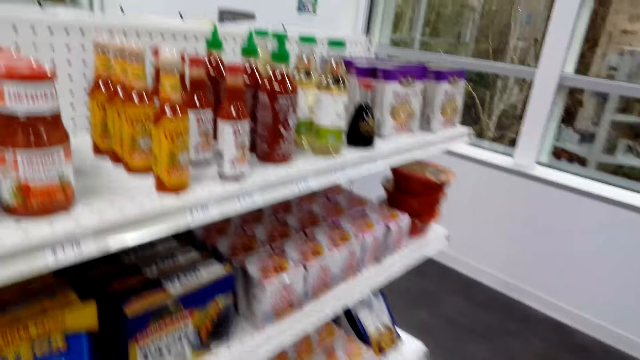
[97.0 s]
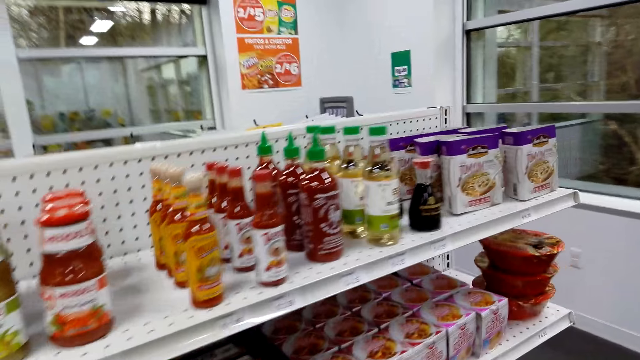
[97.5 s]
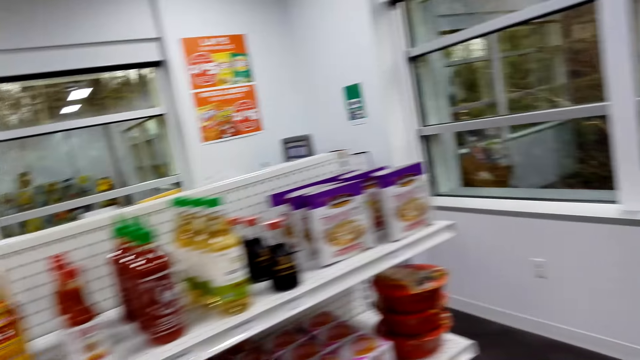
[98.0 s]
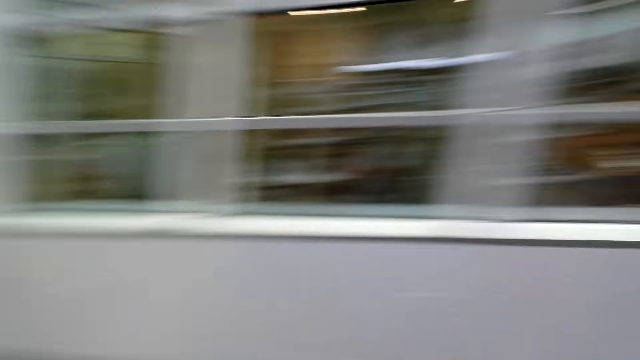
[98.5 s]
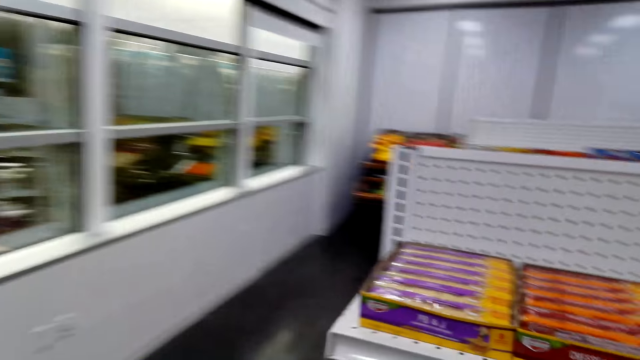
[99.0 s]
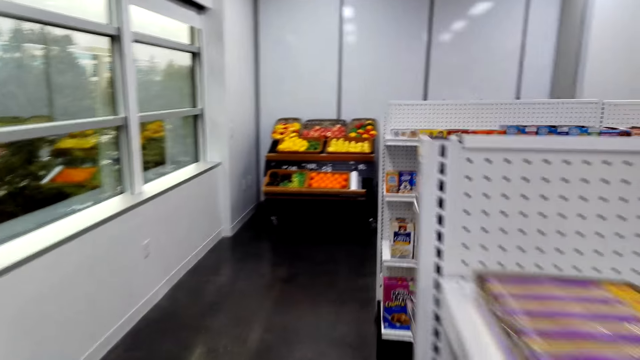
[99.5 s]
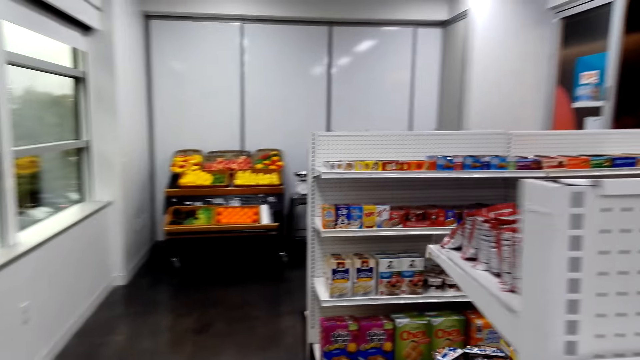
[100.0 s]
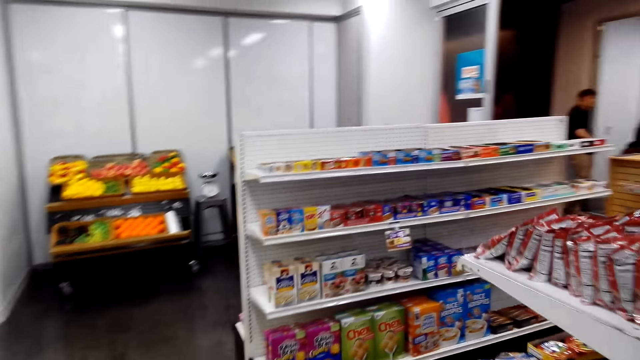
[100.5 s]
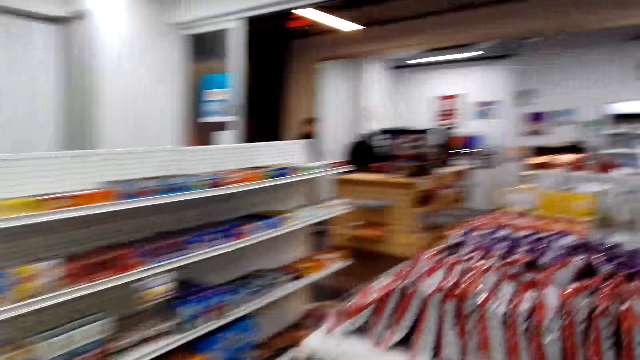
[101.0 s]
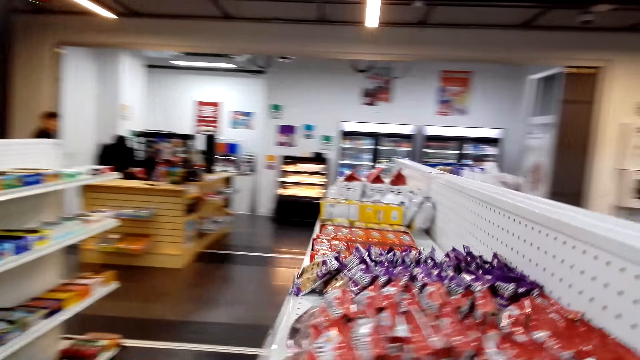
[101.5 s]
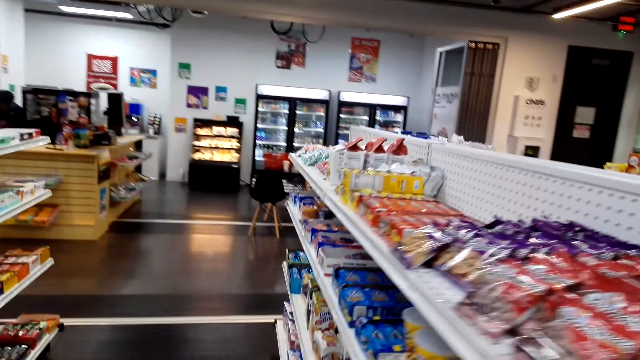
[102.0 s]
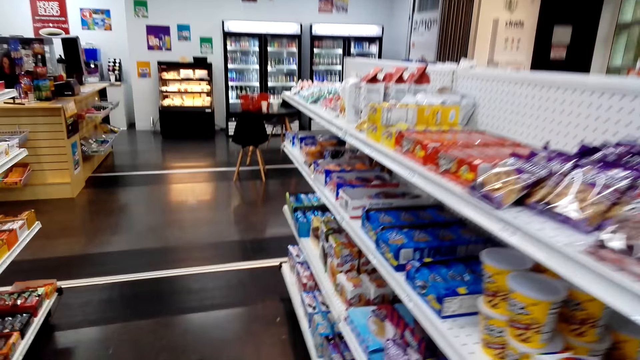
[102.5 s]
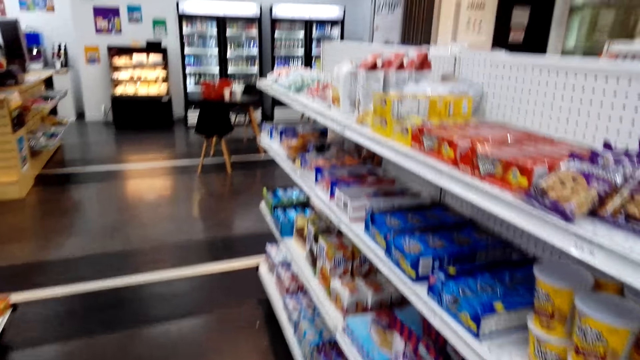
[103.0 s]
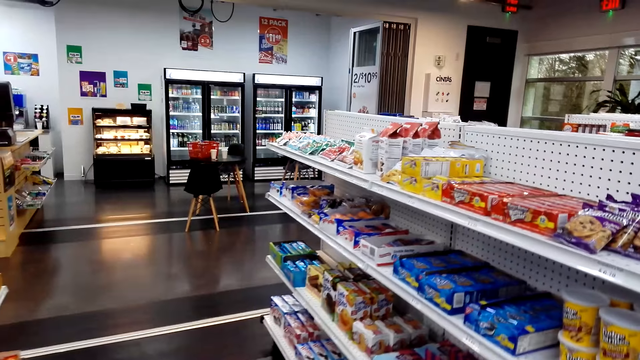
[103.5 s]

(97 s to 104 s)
The camera wearer walks around the supermarket.

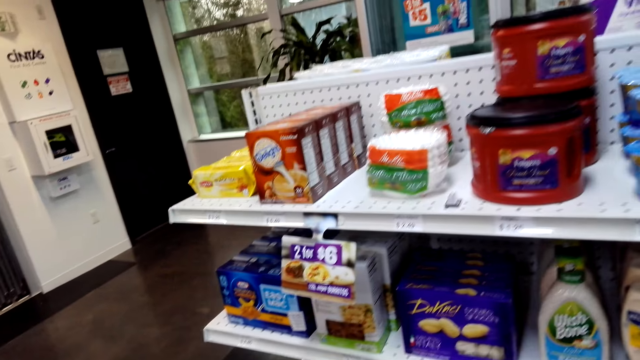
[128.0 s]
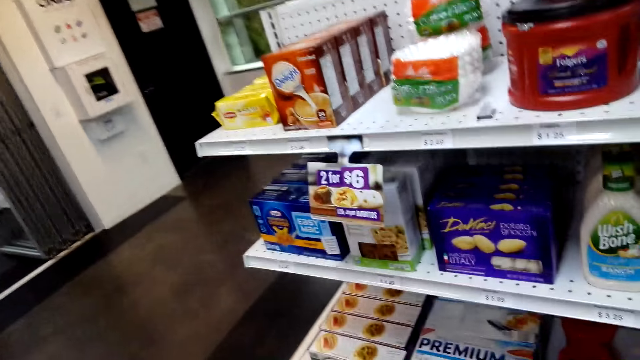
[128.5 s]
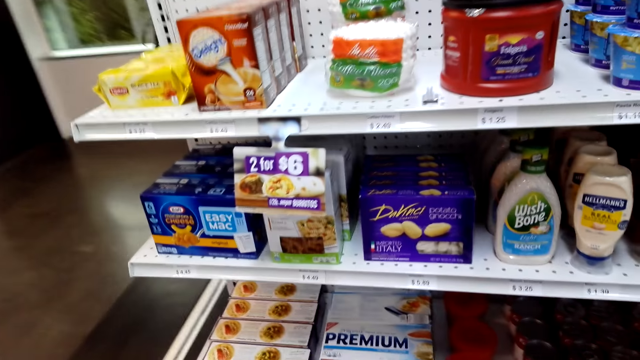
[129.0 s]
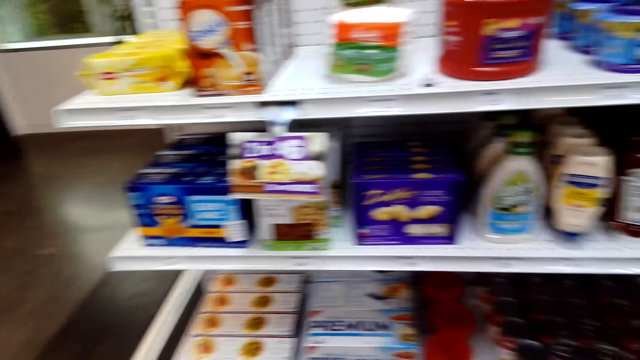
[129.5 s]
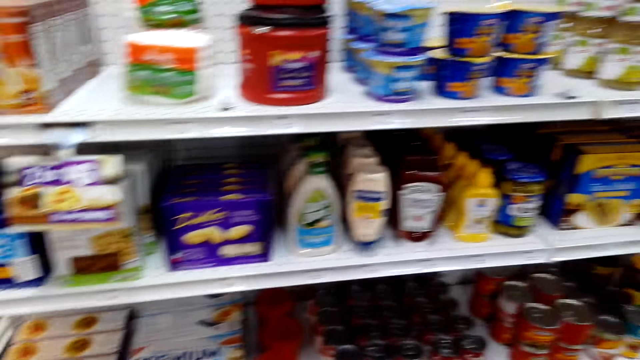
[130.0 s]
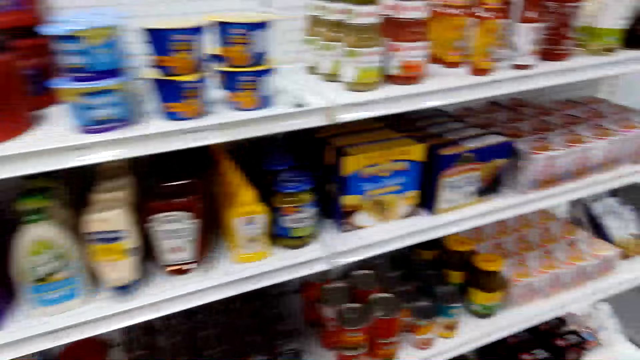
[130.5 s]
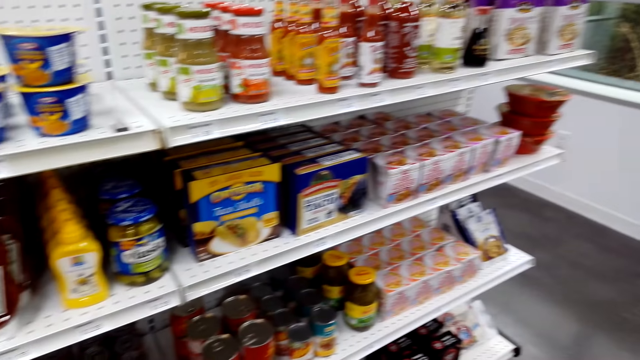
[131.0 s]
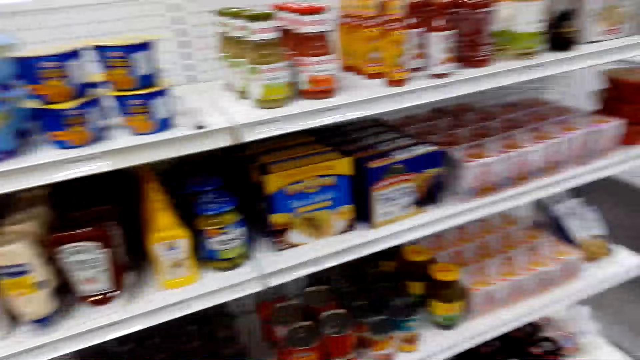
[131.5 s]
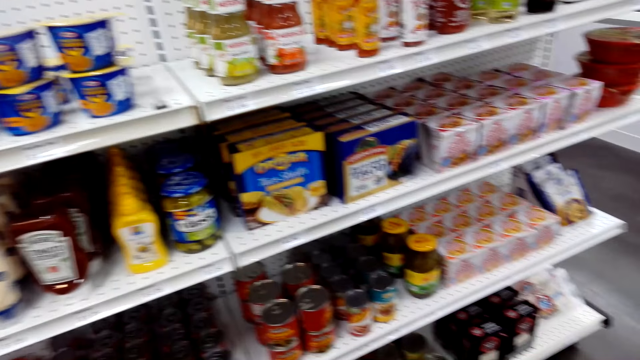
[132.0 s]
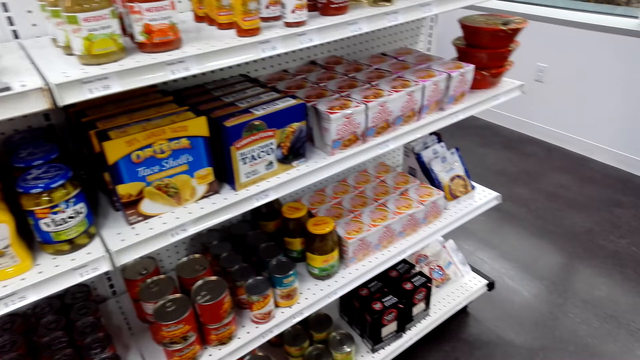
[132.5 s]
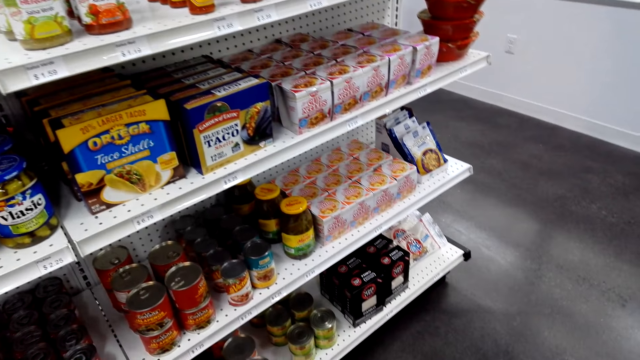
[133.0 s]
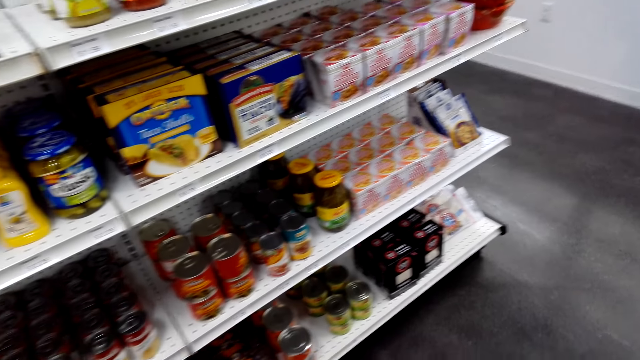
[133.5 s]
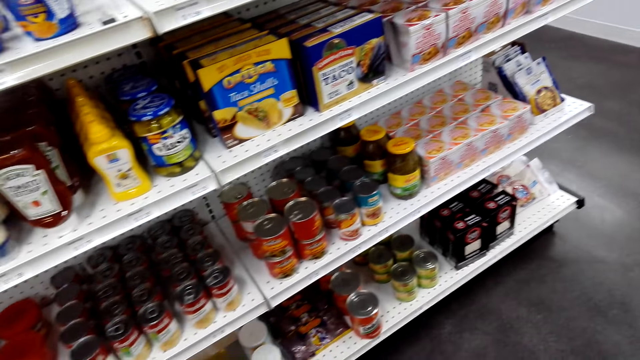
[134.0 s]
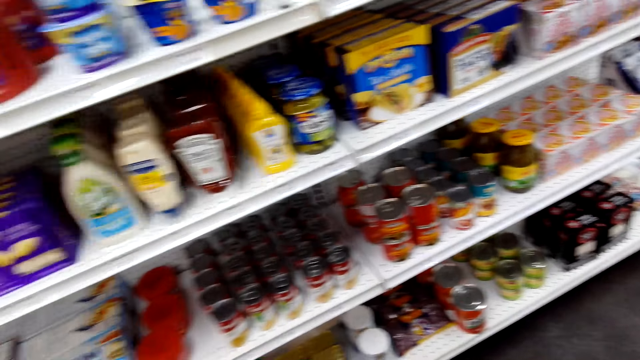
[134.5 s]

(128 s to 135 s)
The camera wearer looks at the items in the shelves.

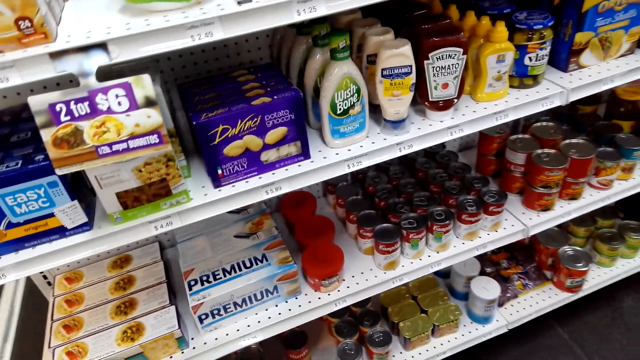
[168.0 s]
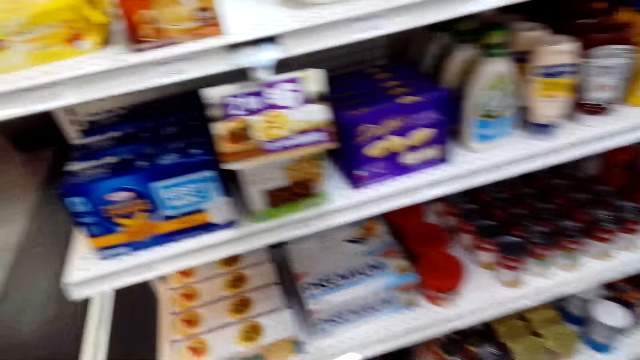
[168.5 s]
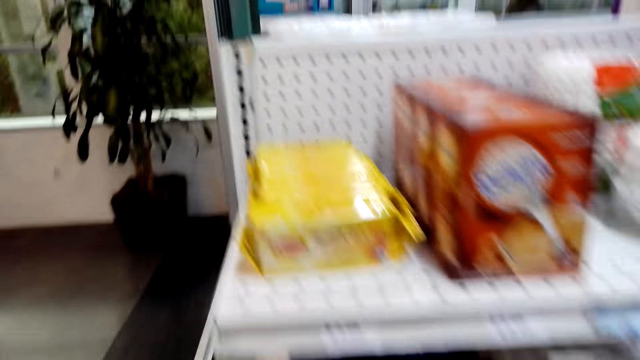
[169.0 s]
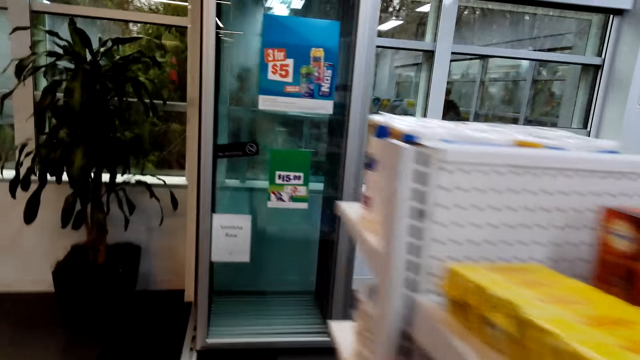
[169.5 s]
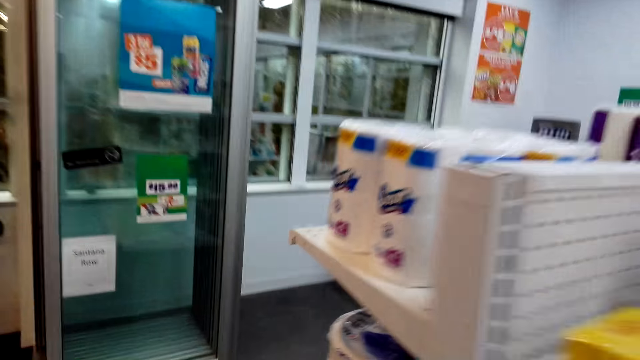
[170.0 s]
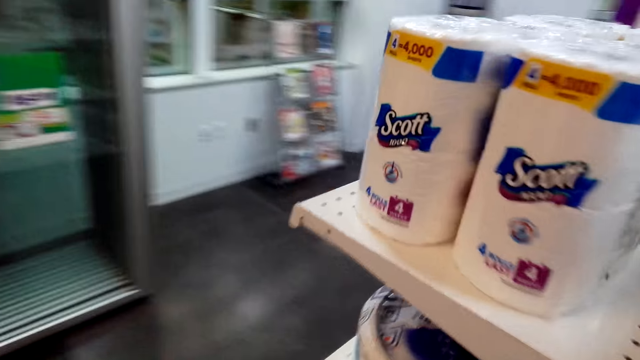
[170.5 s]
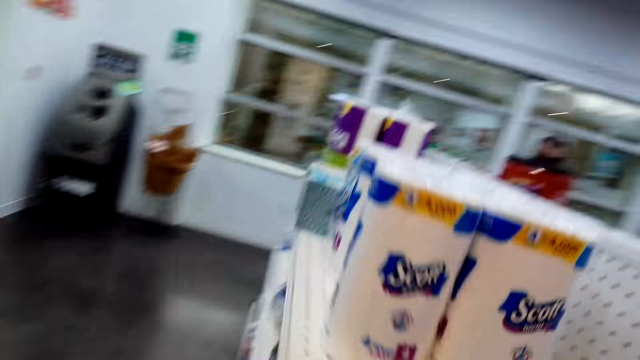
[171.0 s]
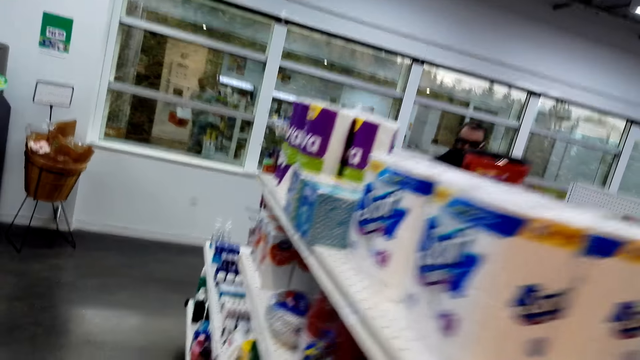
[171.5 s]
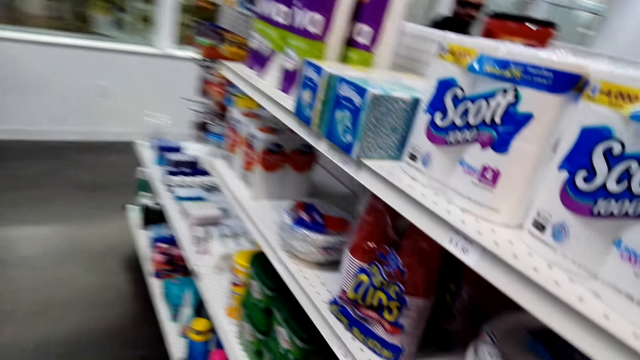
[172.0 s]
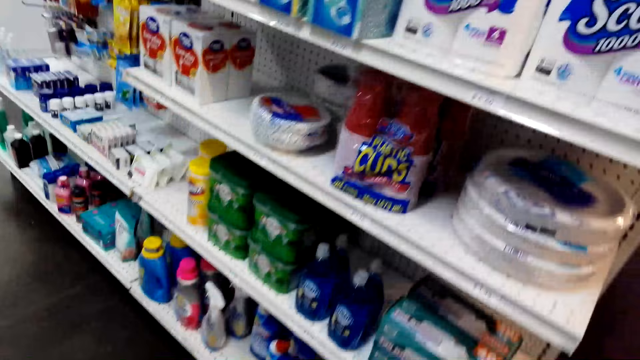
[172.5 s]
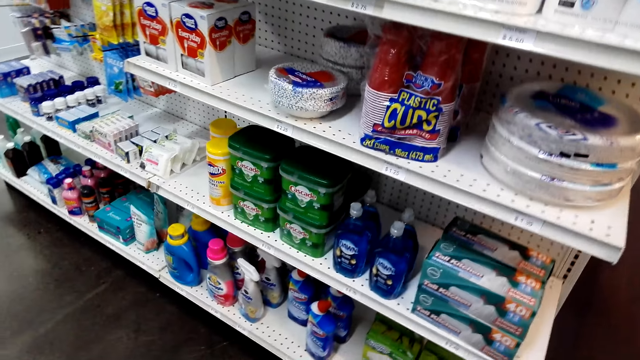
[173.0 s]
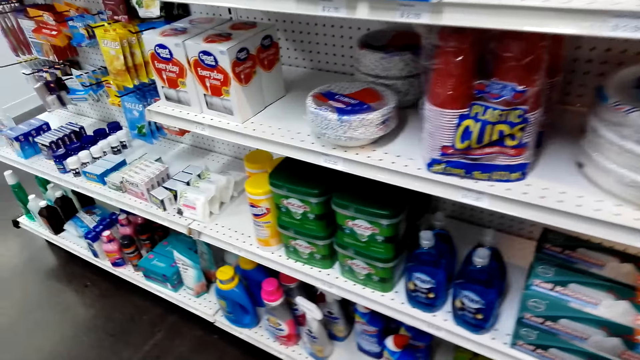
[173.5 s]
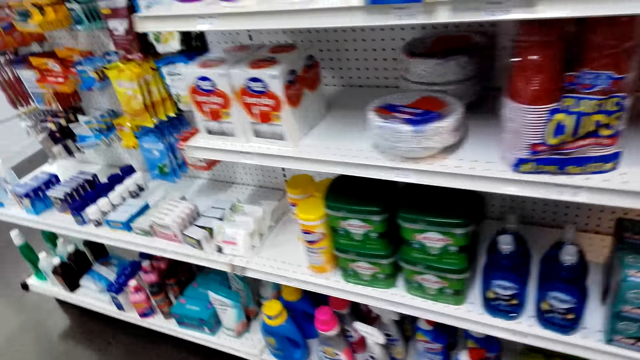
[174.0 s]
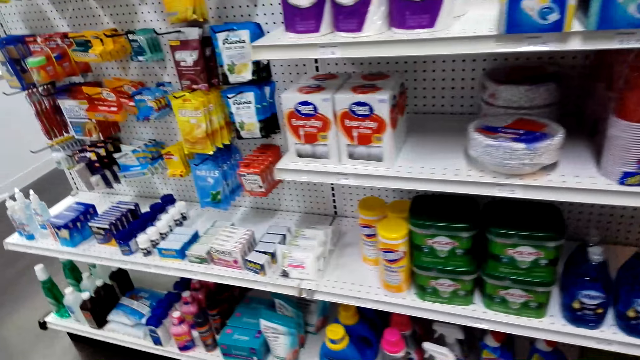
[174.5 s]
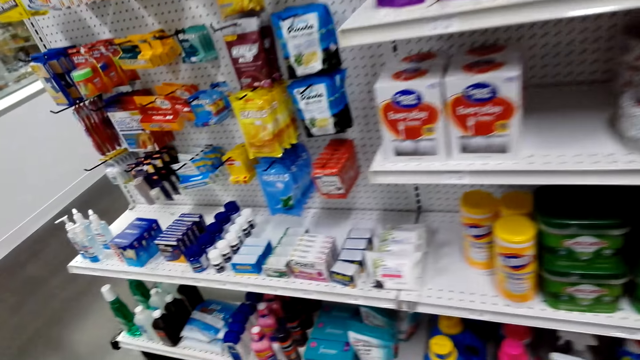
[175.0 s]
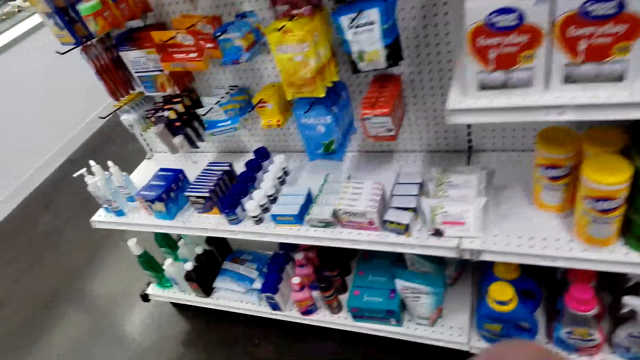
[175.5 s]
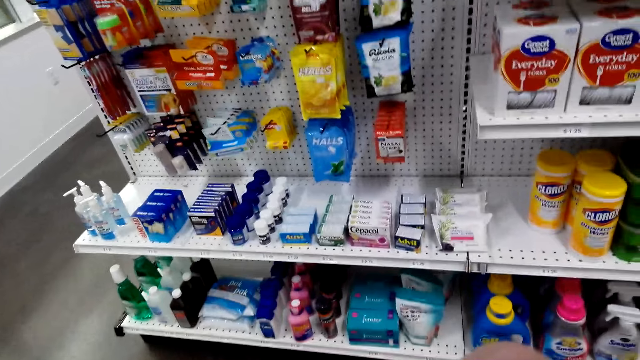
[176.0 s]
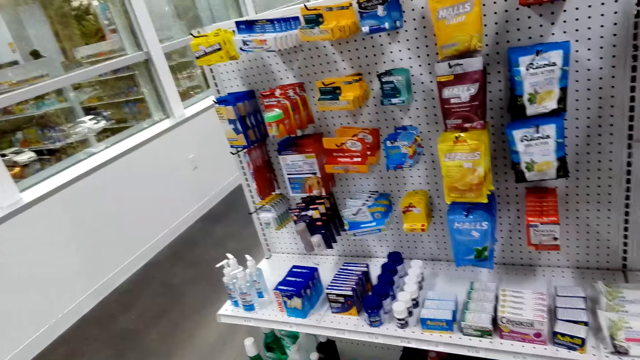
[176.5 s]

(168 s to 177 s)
The camera wearer walks around the supermarket.
